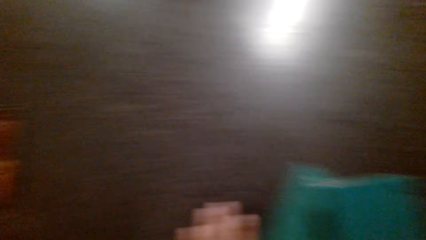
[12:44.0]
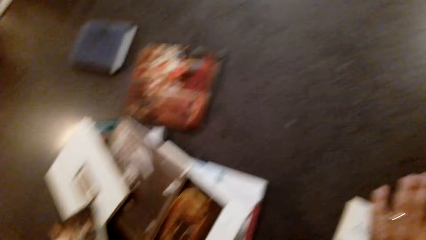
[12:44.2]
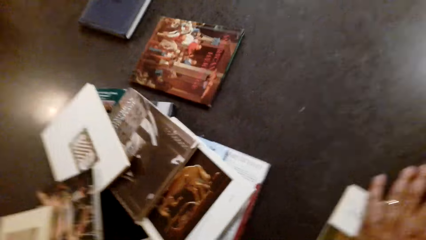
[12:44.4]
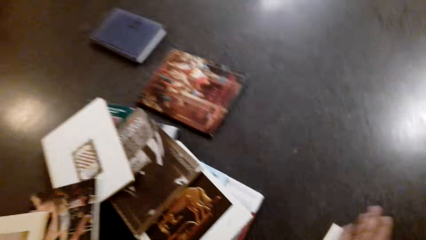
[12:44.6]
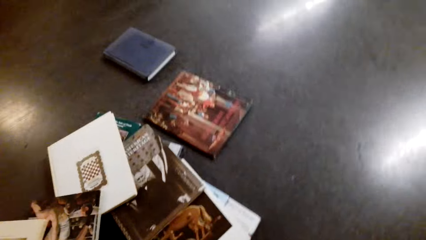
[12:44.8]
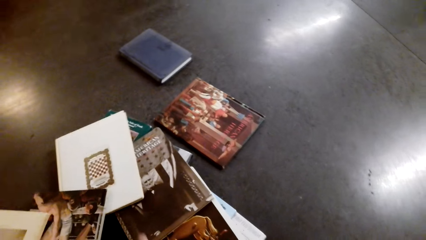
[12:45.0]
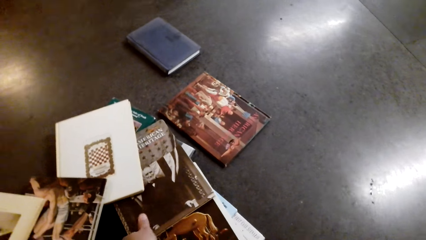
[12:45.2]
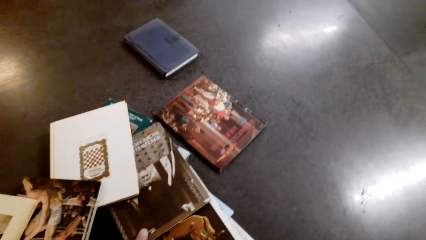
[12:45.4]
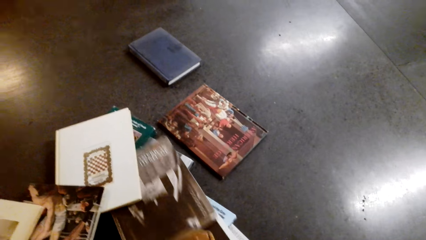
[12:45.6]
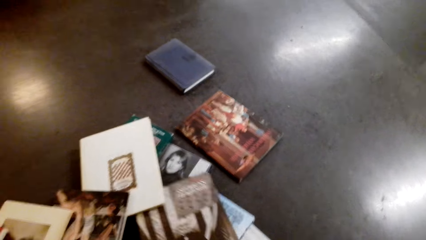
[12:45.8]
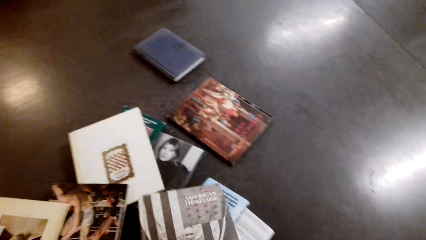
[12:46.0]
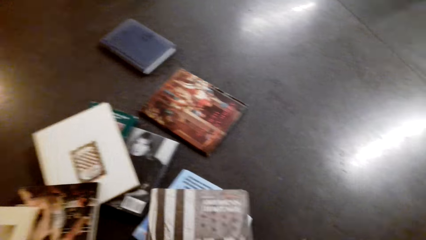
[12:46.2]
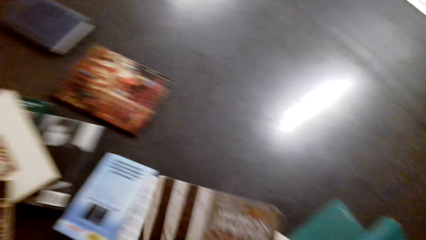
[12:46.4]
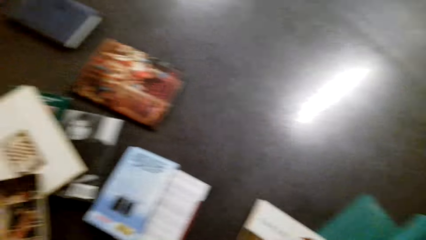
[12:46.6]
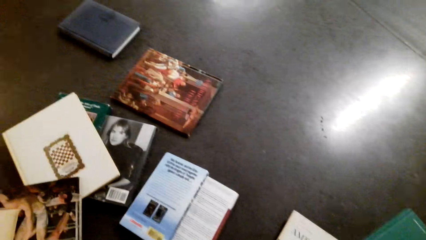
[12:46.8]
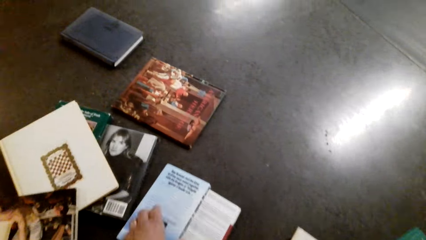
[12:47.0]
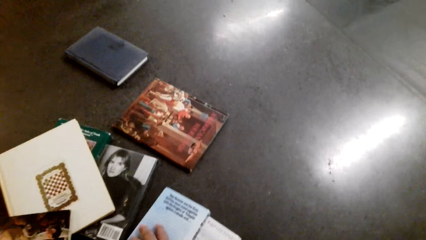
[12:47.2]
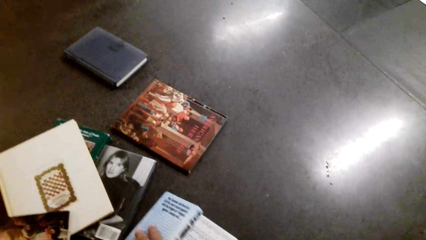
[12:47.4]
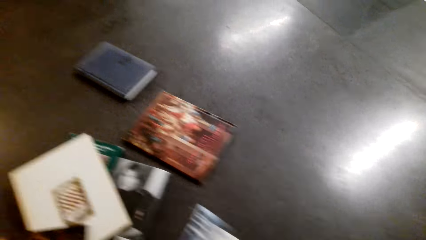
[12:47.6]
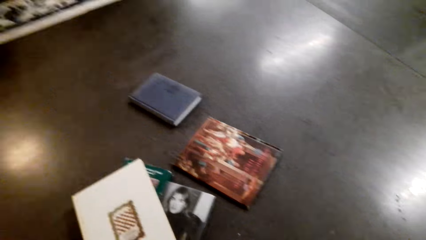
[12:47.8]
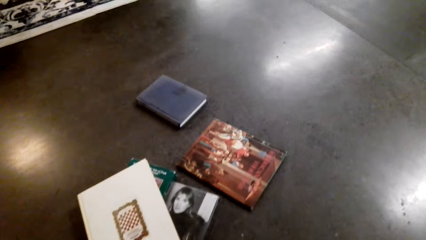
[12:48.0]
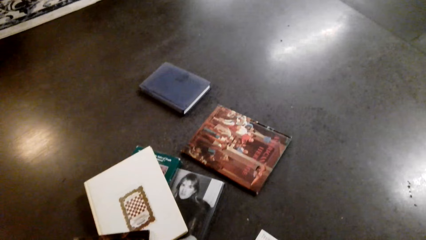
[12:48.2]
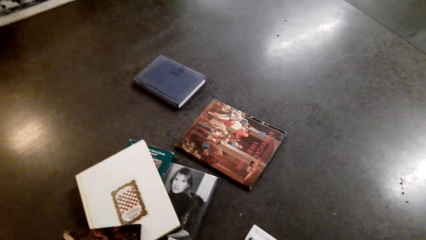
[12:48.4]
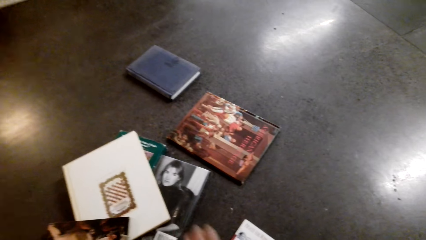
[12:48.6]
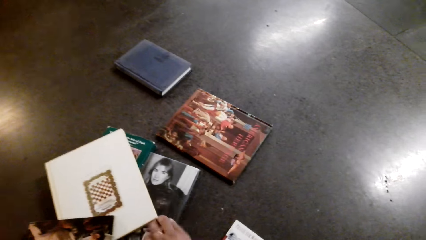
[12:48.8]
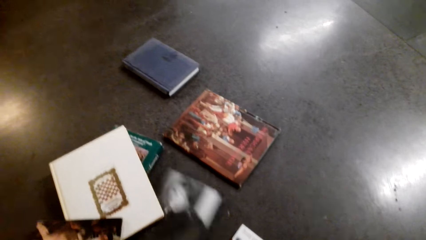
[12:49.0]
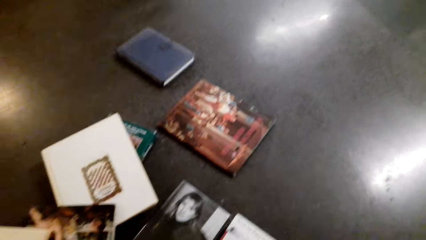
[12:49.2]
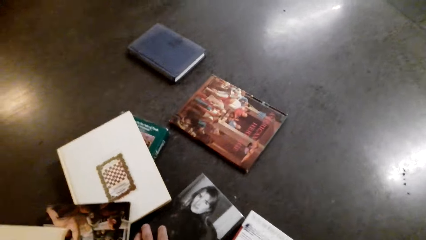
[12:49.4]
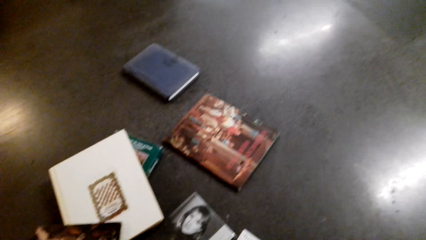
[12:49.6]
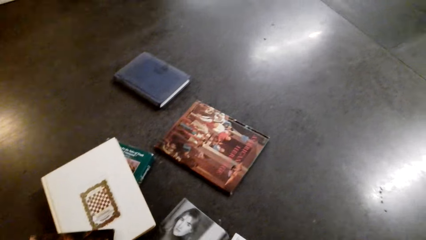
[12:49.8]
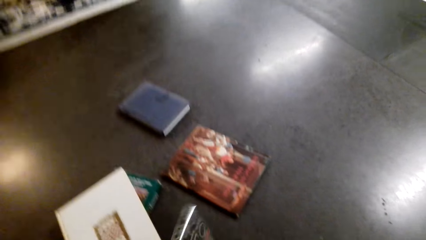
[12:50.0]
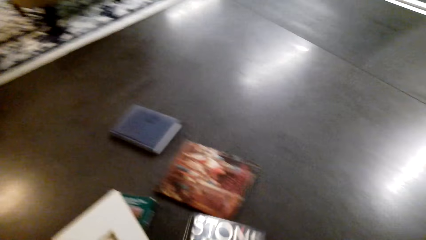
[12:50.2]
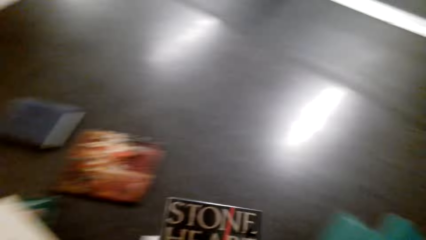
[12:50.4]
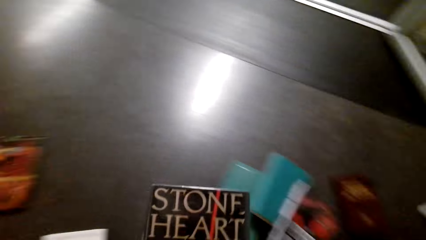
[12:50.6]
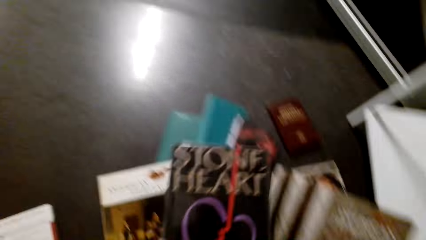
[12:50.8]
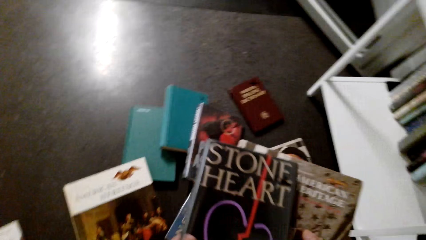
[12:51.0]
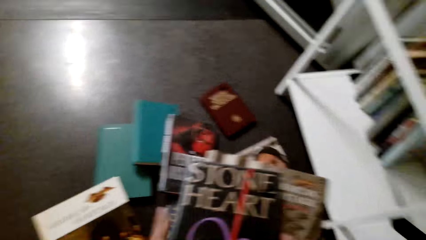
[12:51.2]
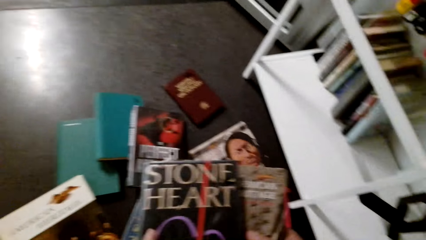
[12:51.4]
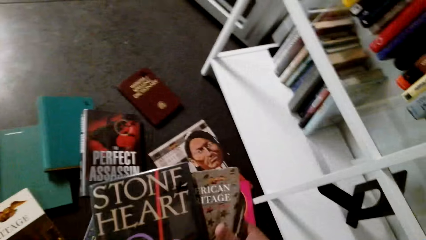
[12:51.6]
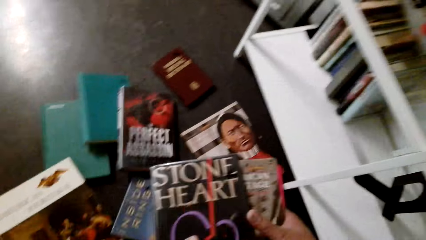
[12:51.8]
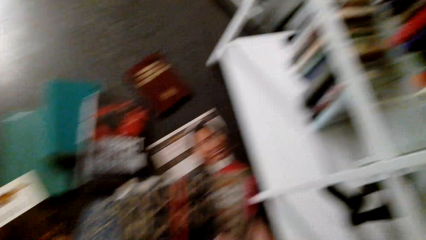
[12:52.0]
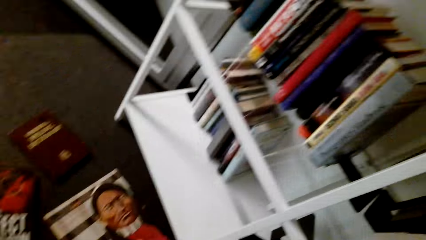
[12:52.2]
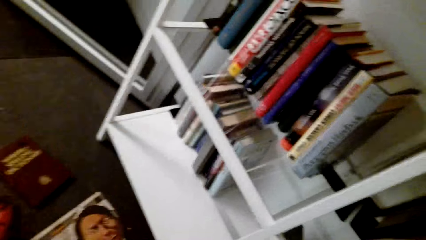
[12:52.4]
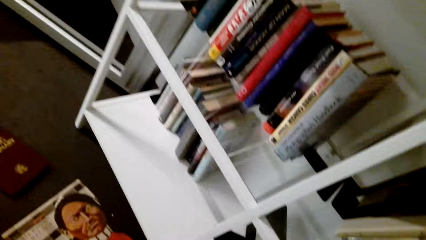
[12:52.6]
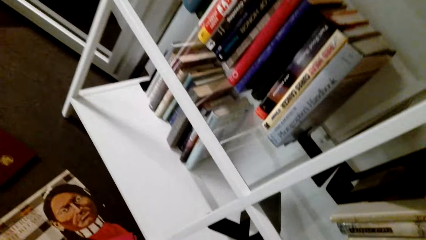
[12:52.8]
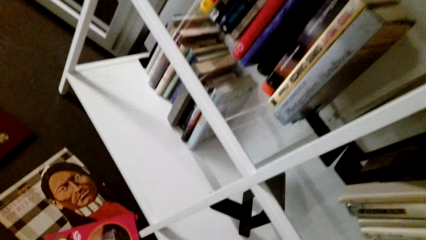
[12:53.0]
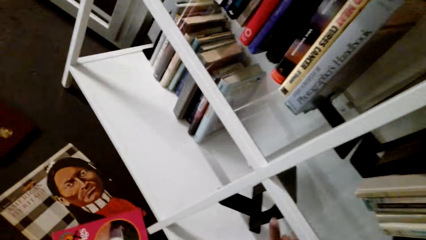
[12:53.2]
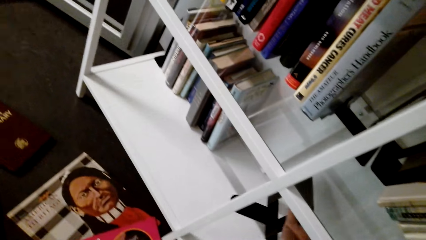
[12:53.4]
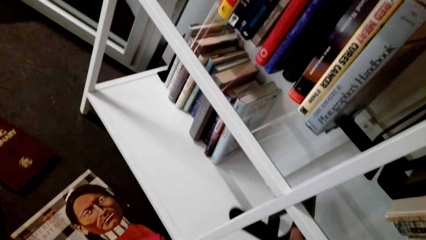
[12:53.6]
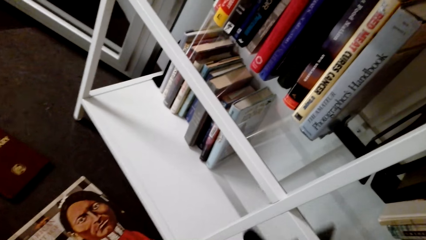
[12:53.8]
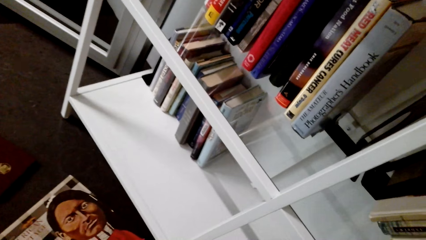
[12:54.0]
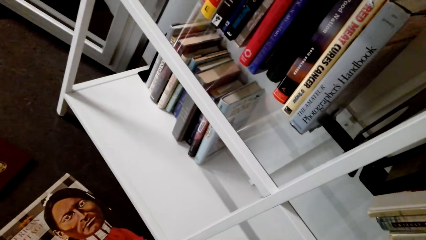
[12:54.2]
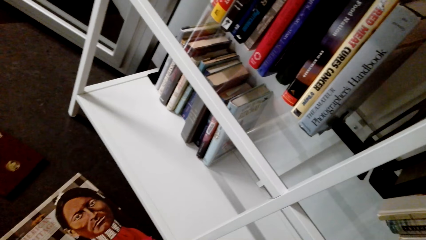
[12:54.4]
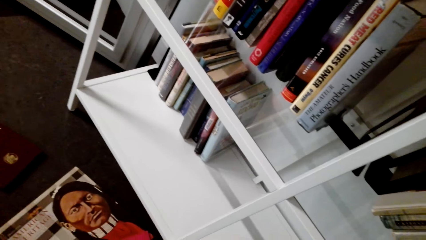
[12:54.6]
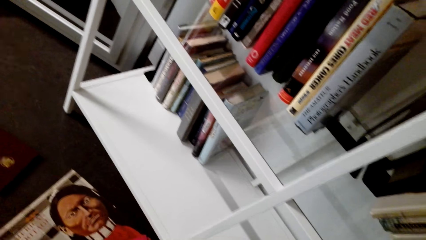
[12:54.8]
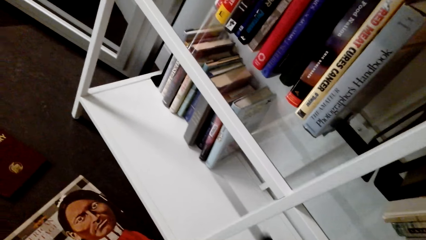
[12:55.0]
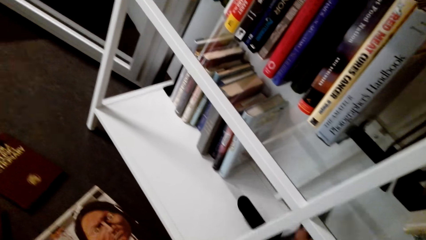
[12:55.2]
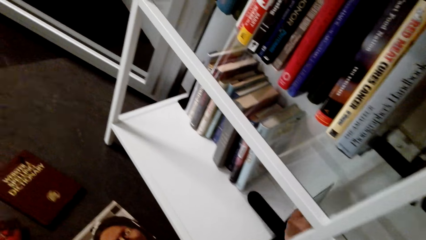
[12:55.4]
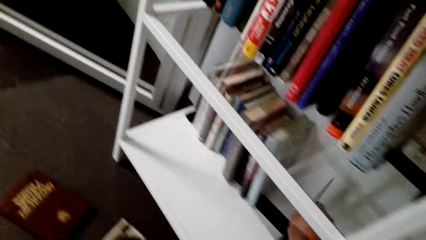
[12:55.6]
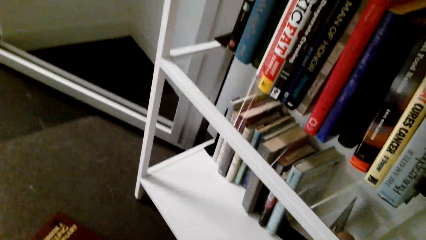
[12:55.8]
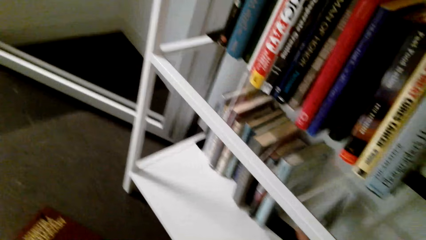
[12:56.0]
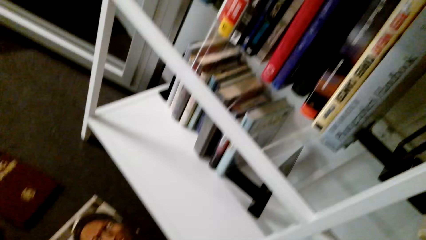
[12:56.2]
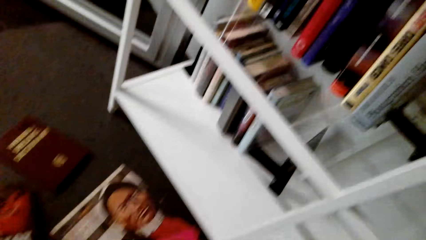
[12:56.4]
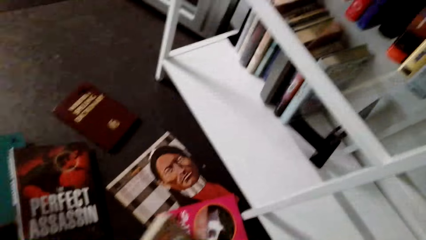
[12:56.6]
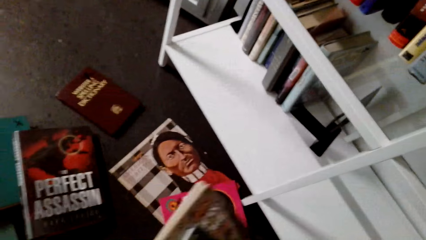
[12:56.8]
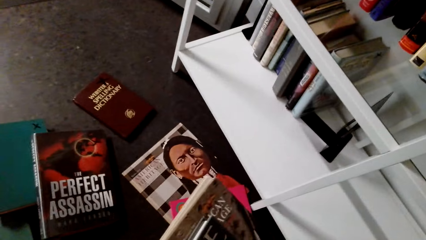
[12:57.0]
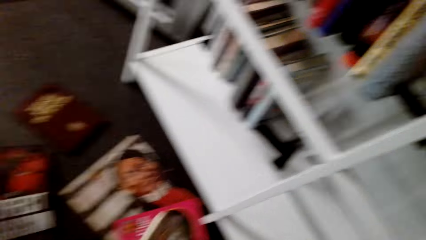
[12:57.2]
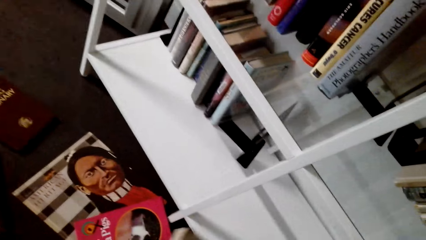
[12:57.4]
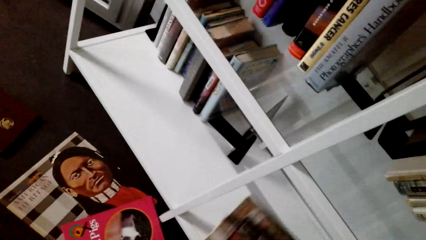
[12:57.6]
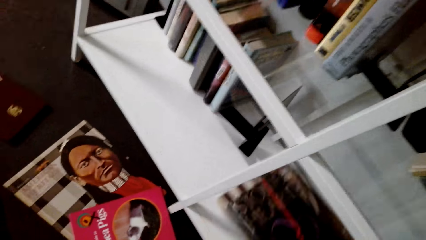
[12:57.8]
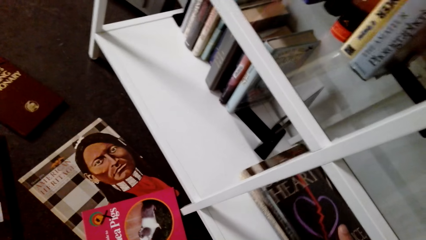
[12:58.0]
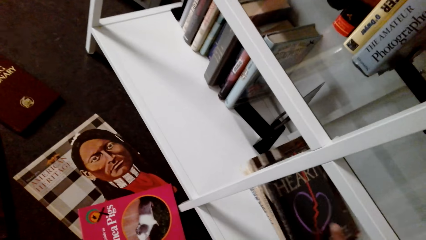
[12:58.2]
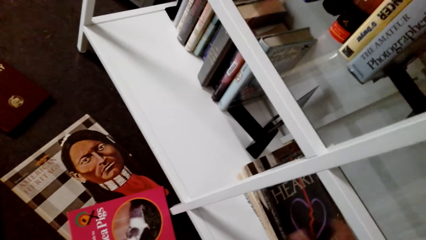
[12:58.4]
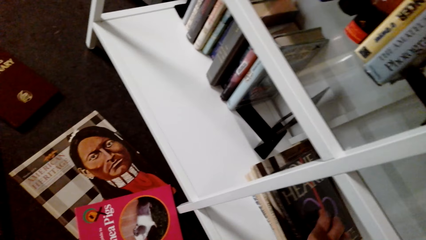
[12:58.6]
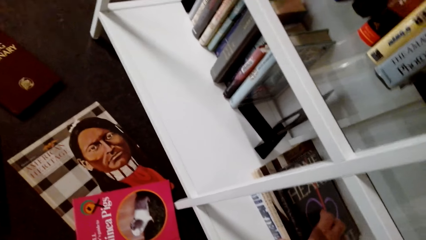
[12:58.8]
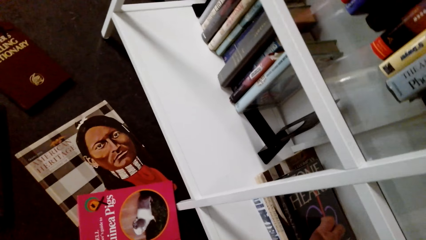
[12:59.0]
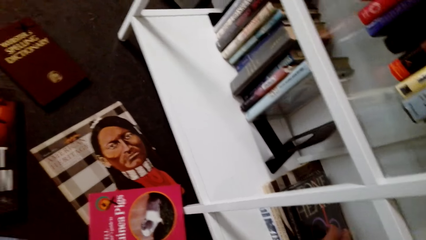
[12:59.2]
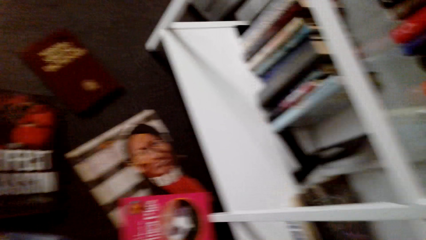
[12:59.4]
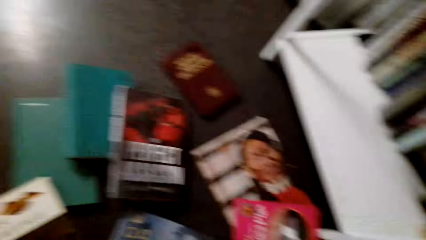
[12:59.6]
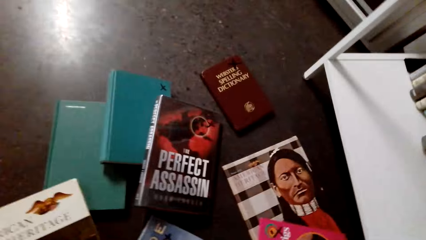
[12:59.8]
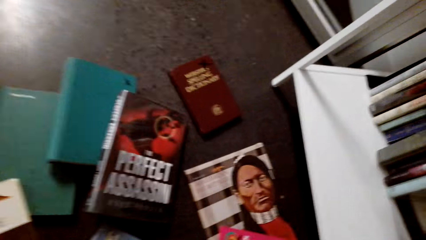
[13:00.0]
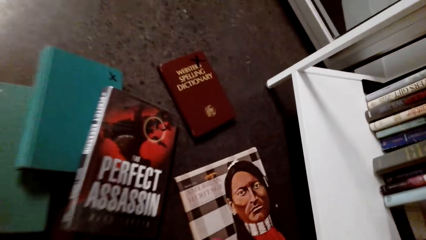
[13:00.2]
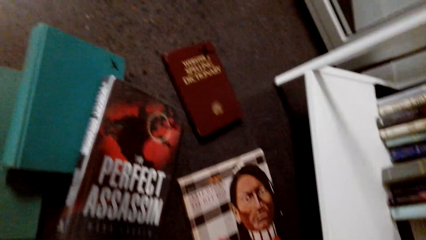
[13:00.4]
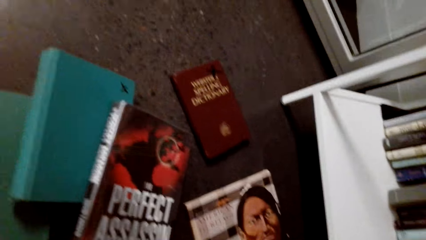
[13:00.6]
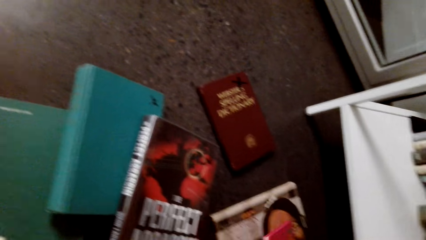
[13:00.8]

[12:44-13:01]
The camera wearer picks a book from the floor repeatedly. They join the books together. They remove something from the bookshelf. They push forward something to the shelf. They put a book holder on the shelf. They put the book holder on the shelf again. They put the books in the bookshelf.
